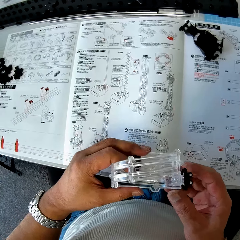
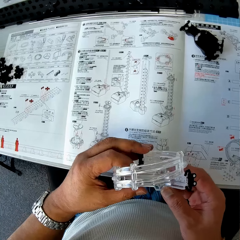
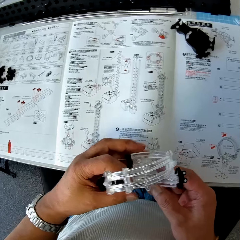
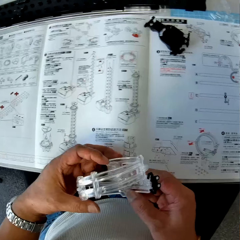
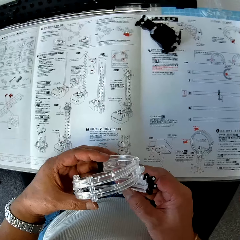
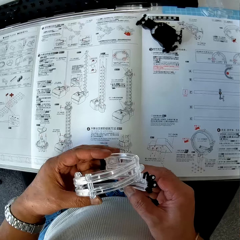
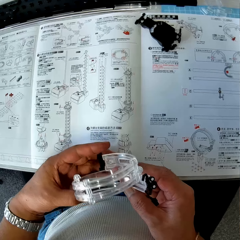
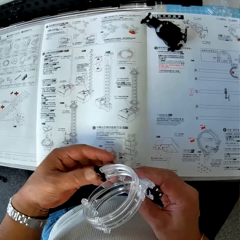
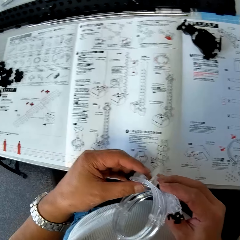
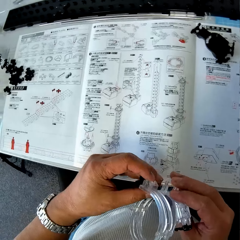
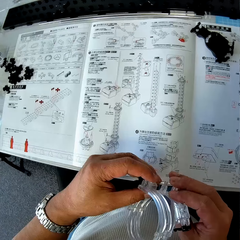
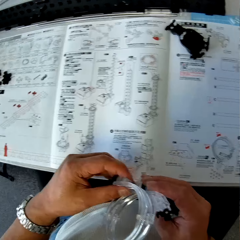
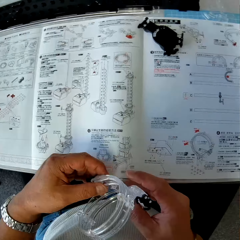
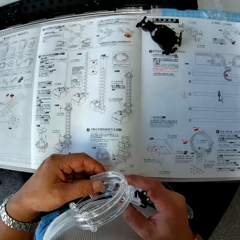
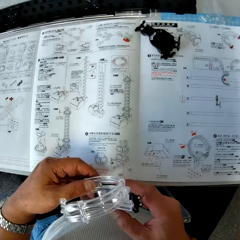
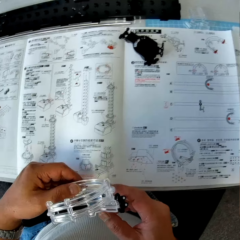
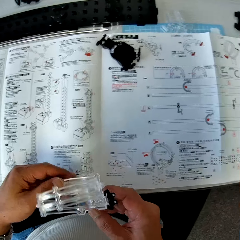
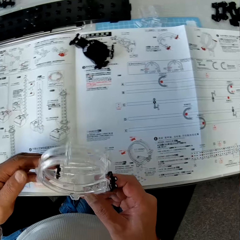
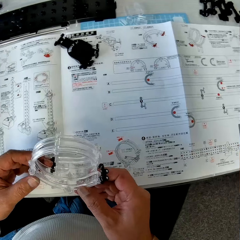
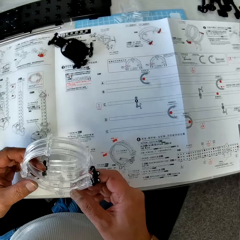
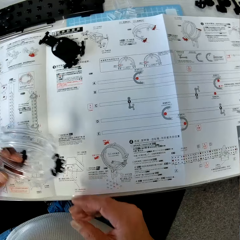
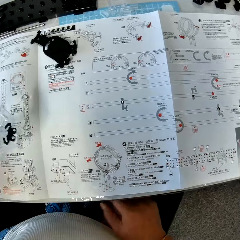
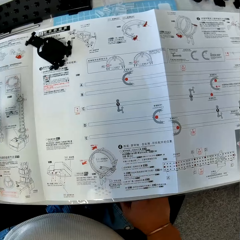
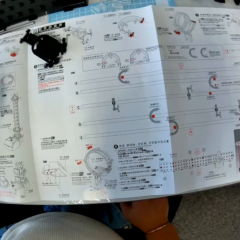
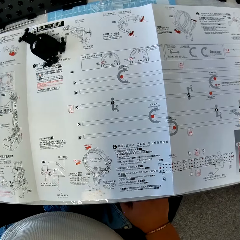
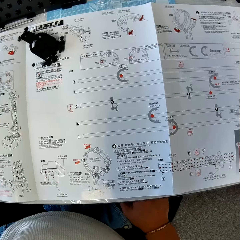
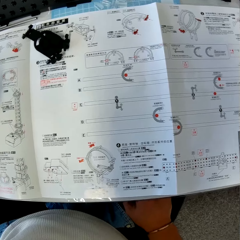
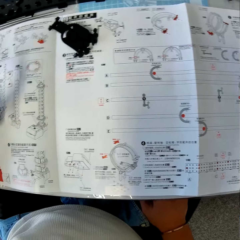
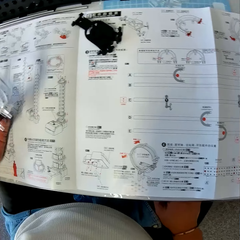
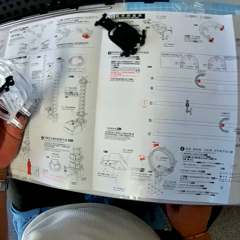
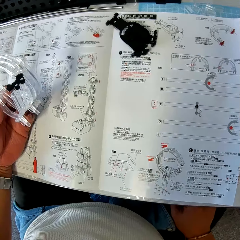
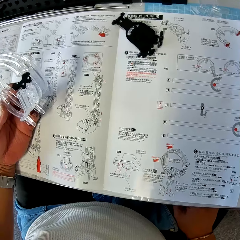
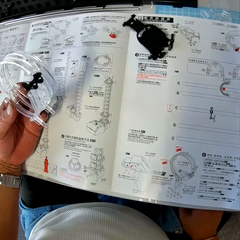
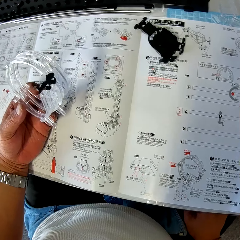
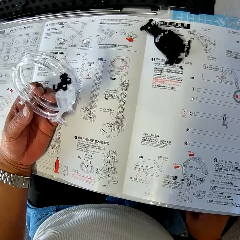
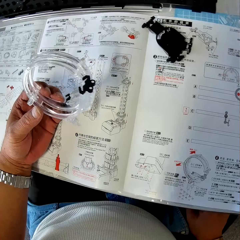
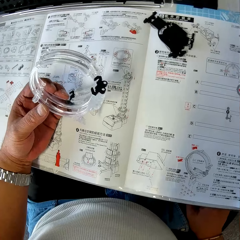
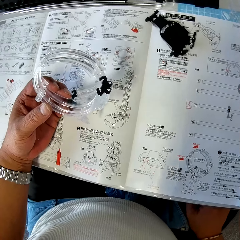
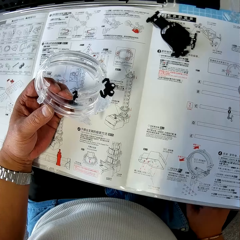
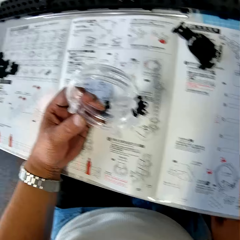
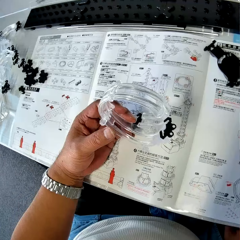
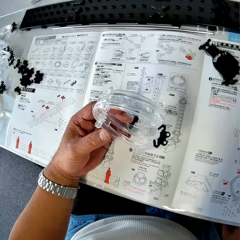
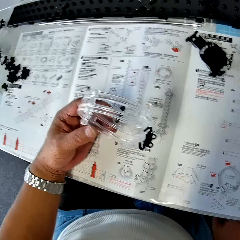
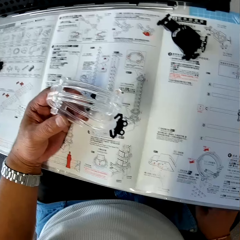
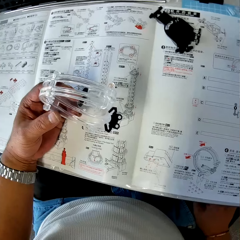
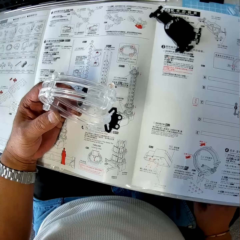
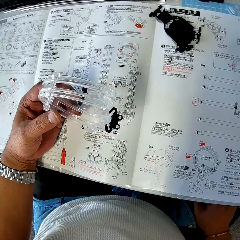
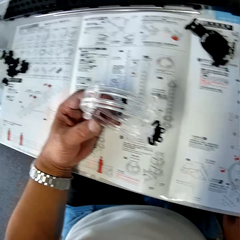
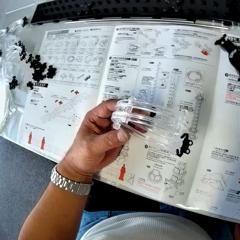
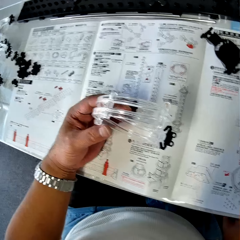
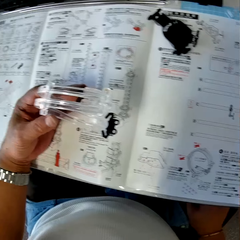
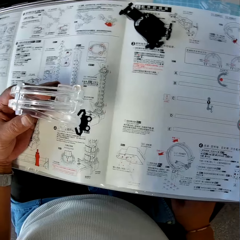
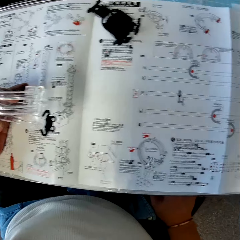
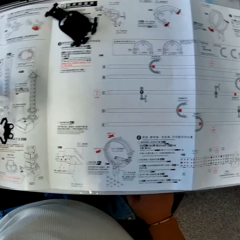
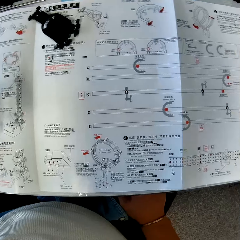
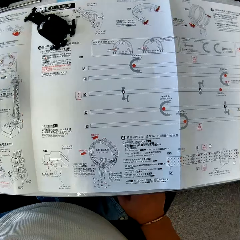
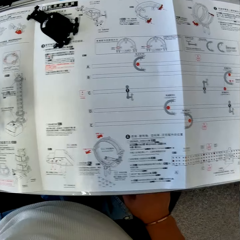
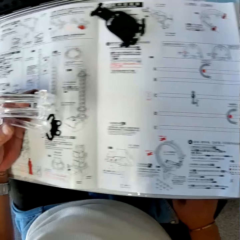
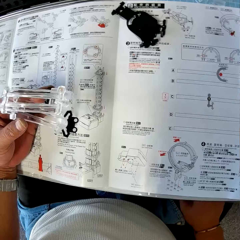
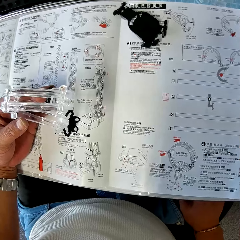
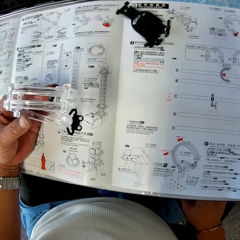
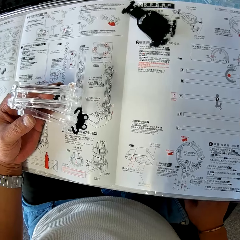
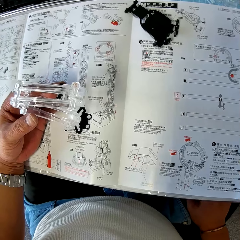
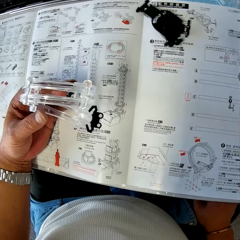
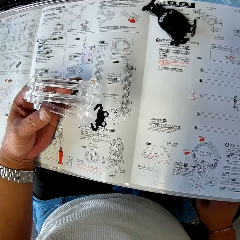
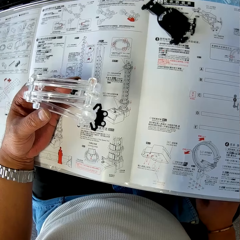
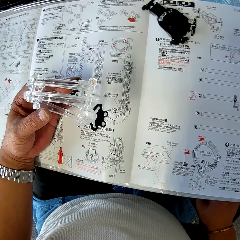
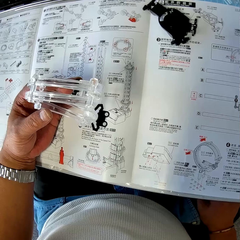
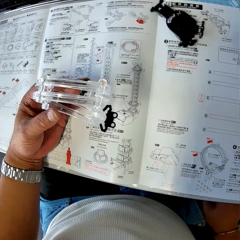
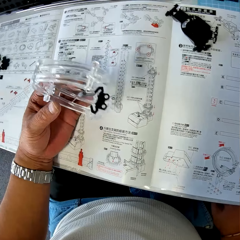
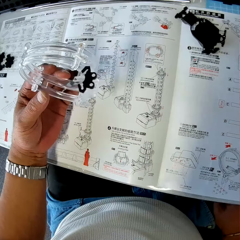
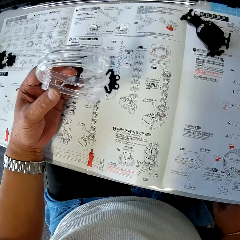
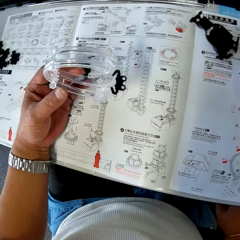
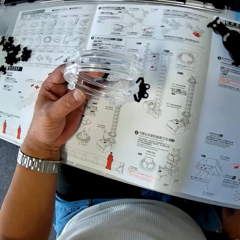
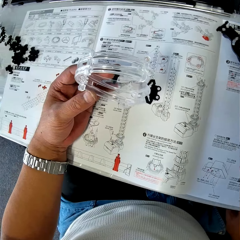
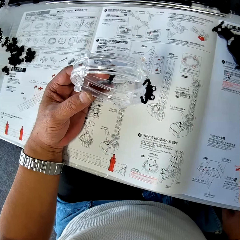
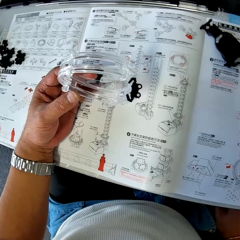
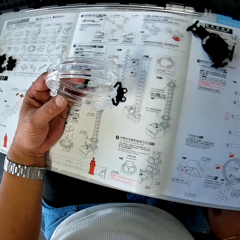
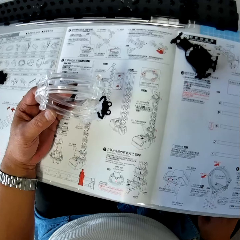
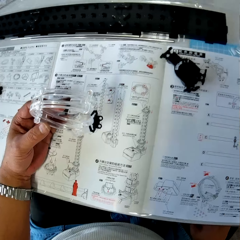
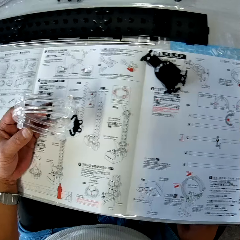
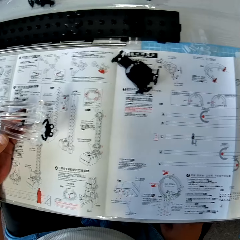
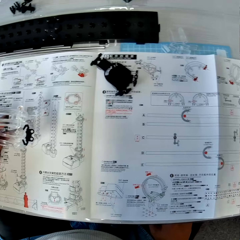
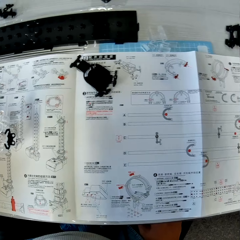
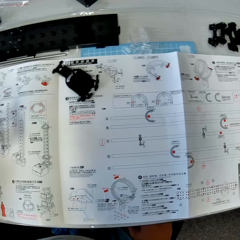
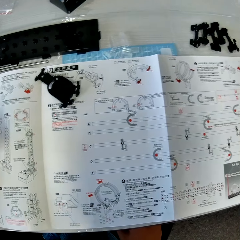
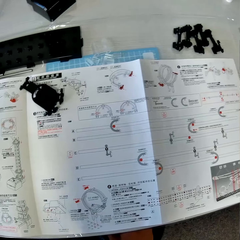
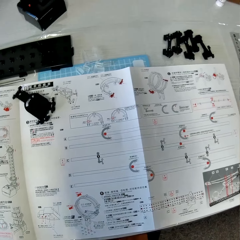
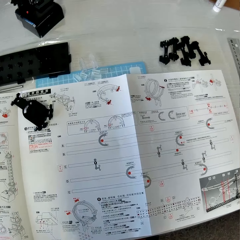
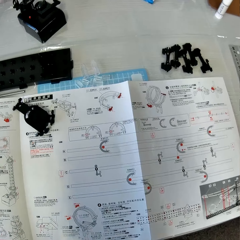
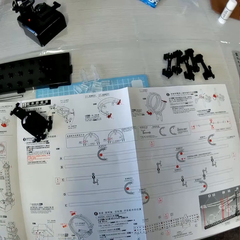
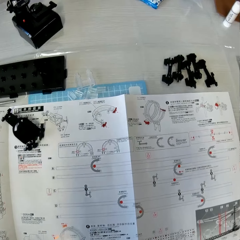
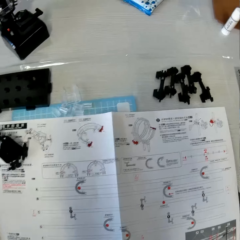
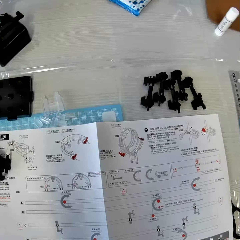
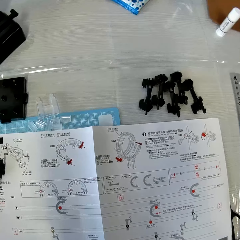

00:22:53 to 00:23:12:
The camera wearer moves his fingers. He looks at the paper manual. He checks the capsule ring. He looks at the paper manual. He passes the cylindrical model to his left hand. He places his hand on the paper manual and looks at the paper manual. He checks the capsule ring. He looks at the paper manual. He moves his hand. He looks at the paper manual.

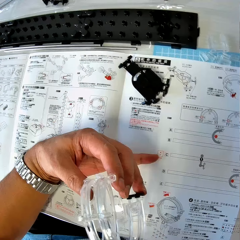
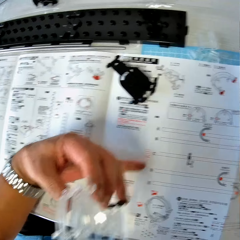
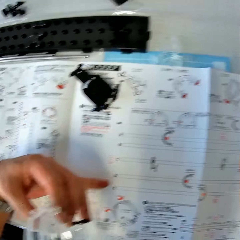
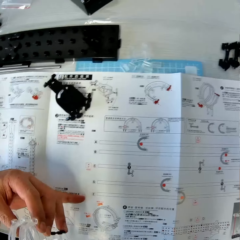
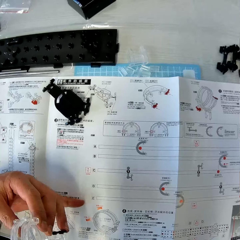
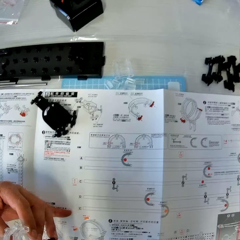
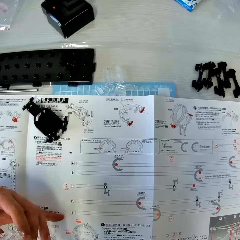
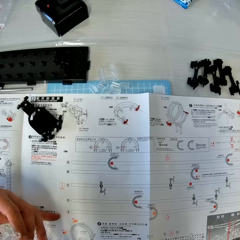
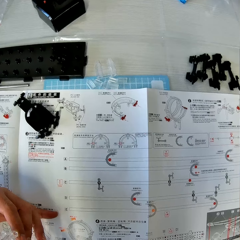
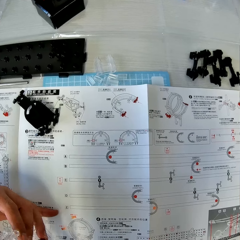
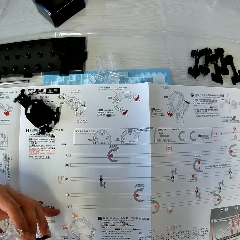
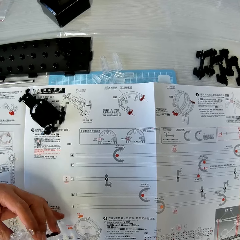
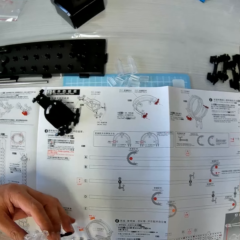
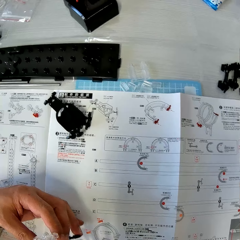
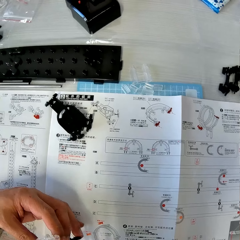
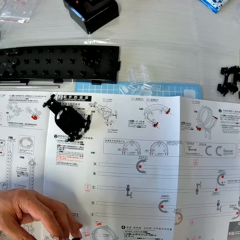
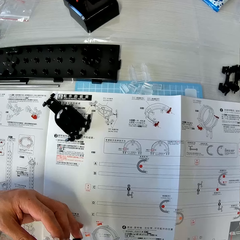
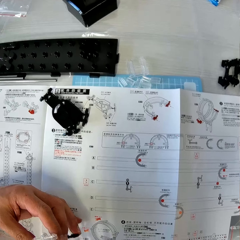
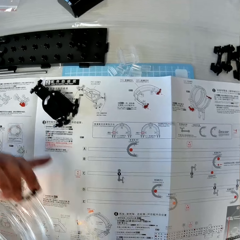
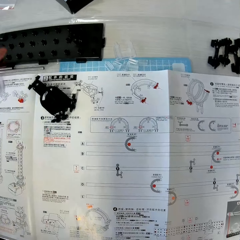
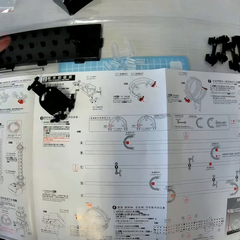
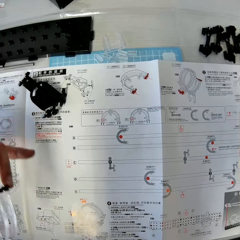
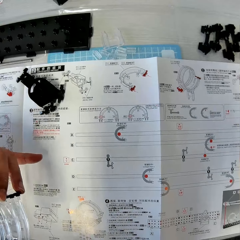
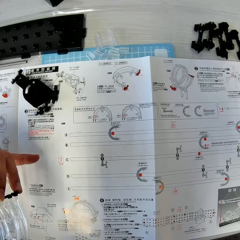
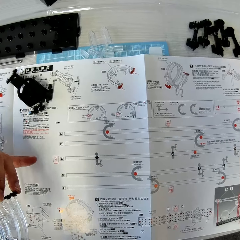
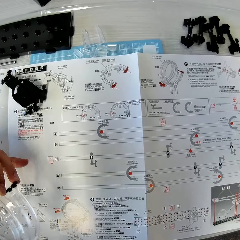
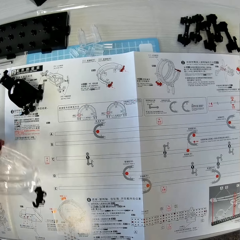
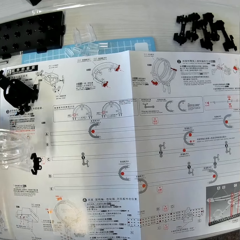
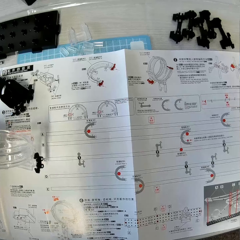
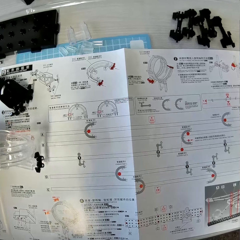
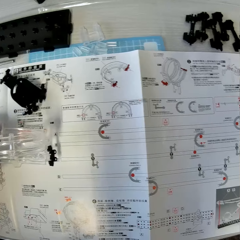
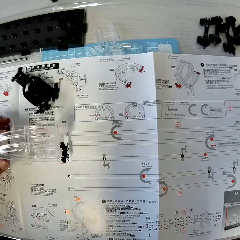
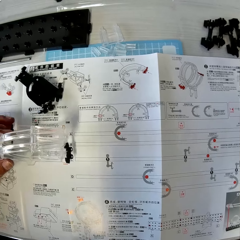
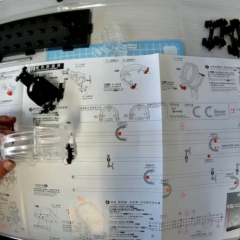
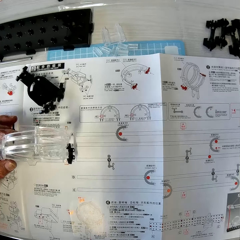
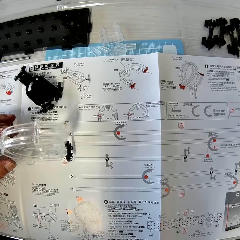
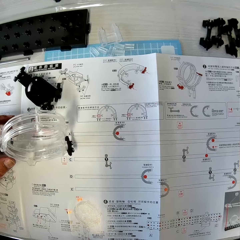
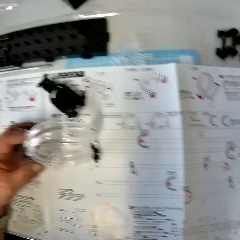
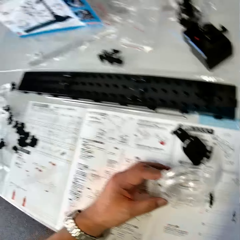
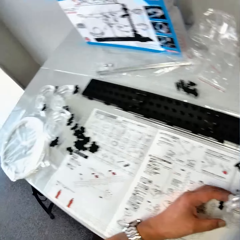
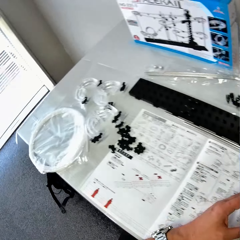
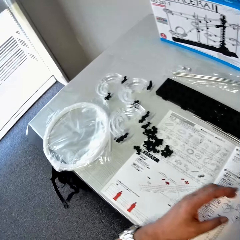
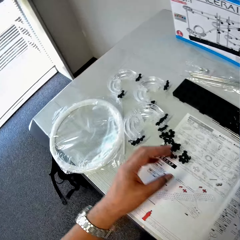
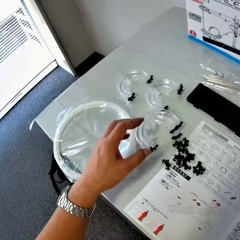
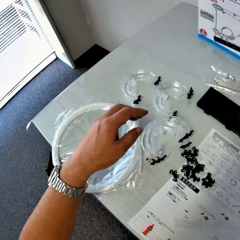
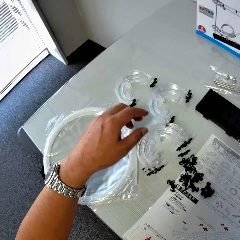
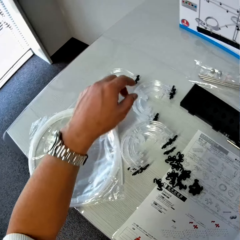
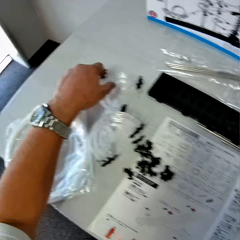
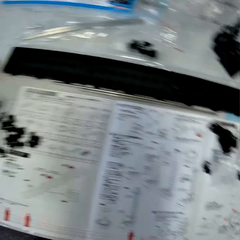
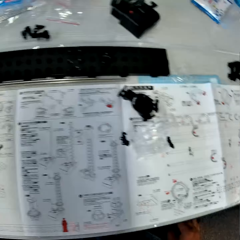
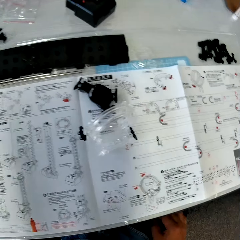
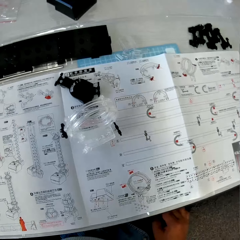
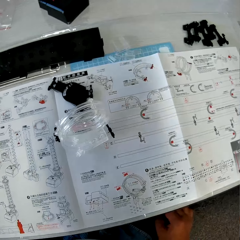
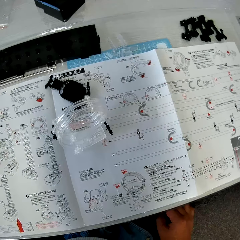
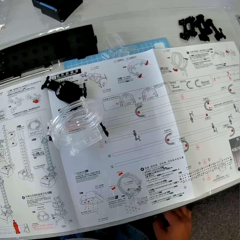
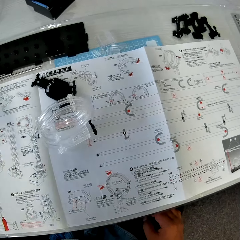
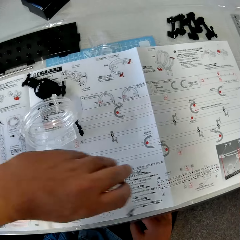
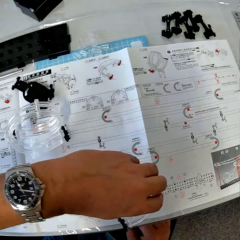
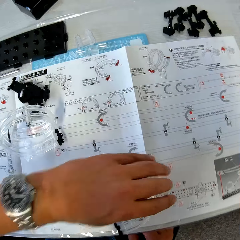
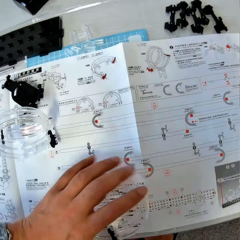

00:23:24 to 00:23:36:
The camera wearer points at the paper manual with his finger. He puts his left hand on a book on the table. He reads the paper manual. He moves his hand. He puts the cylindrical model or capsule ring on the book with his left hand. He reads the paper manual. He moves the capsule ring and looks around the table. He picks up halved cylindrical models with his left hand. He looks around the table.
